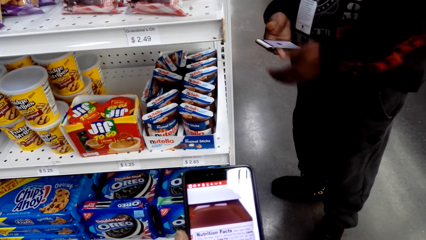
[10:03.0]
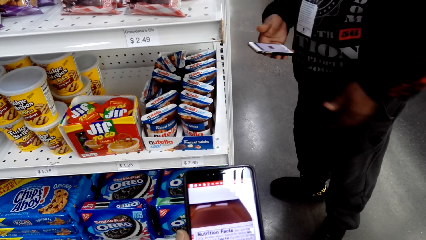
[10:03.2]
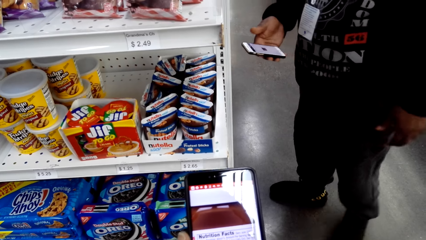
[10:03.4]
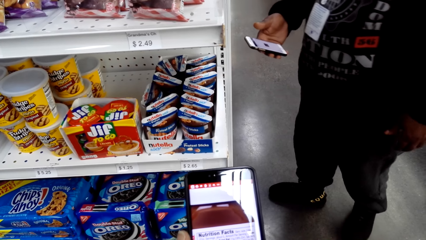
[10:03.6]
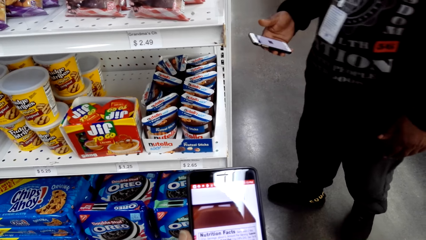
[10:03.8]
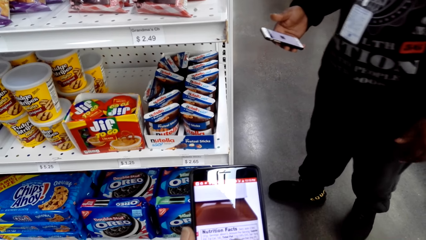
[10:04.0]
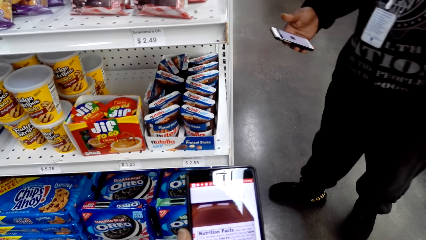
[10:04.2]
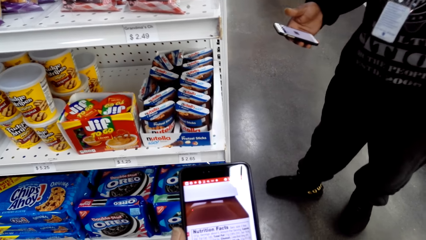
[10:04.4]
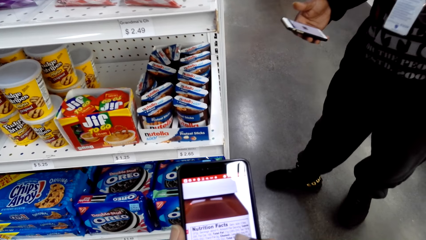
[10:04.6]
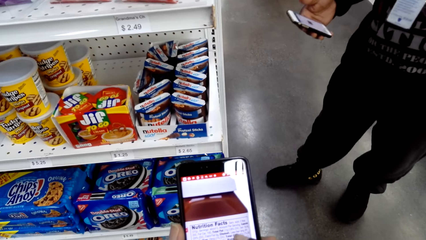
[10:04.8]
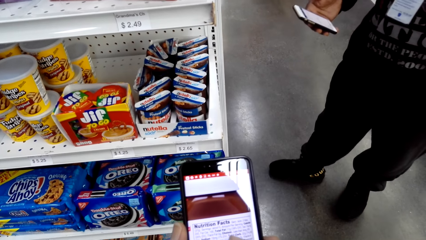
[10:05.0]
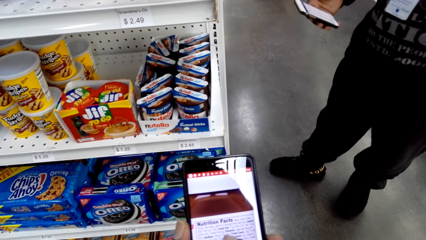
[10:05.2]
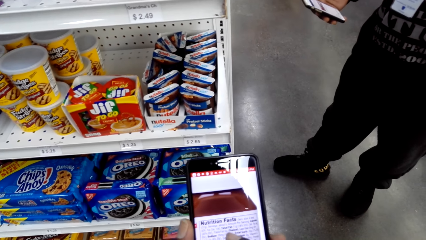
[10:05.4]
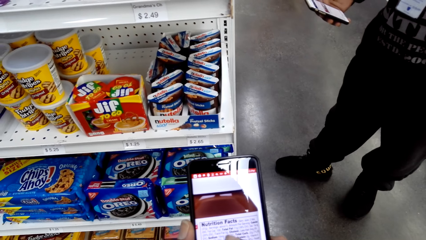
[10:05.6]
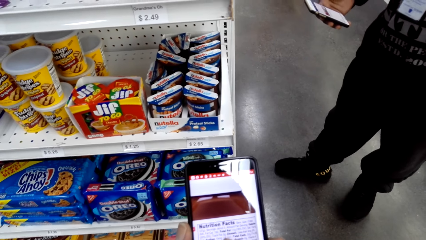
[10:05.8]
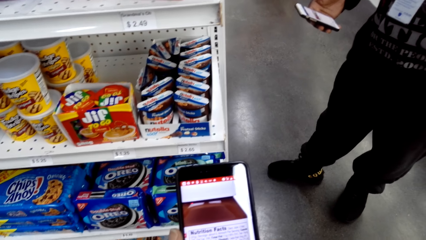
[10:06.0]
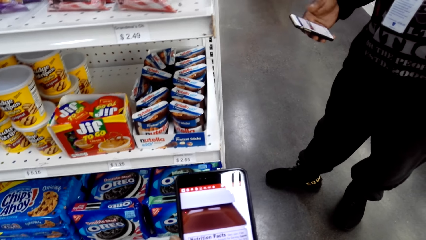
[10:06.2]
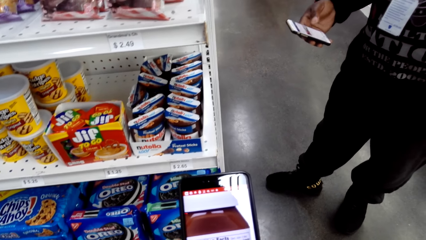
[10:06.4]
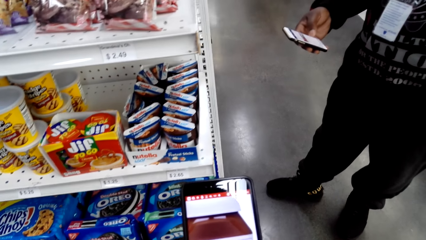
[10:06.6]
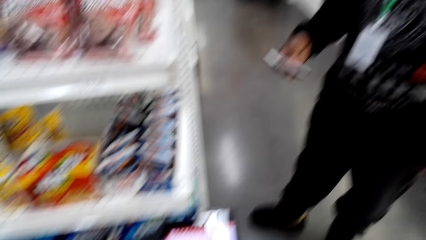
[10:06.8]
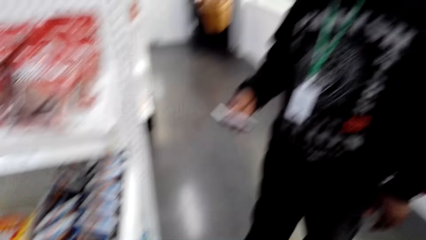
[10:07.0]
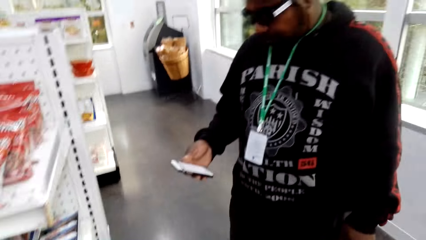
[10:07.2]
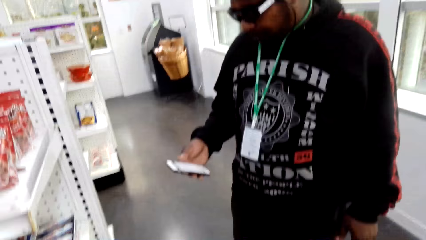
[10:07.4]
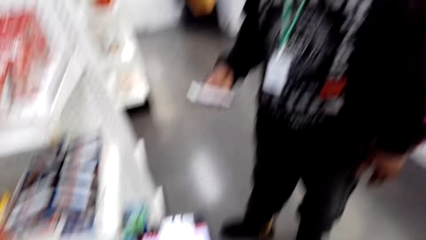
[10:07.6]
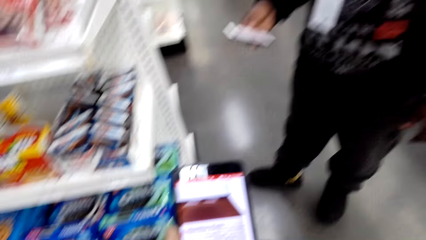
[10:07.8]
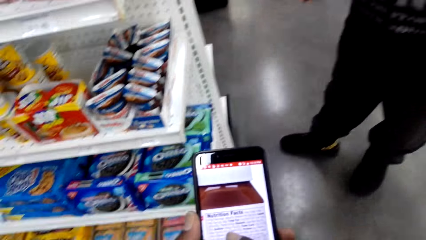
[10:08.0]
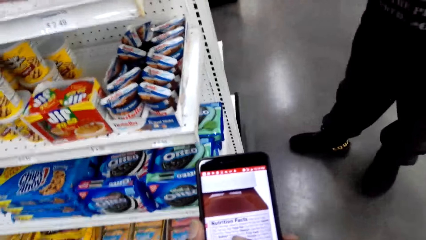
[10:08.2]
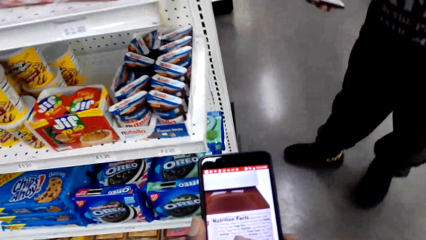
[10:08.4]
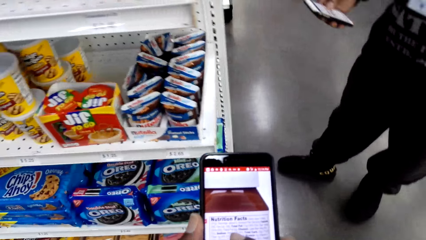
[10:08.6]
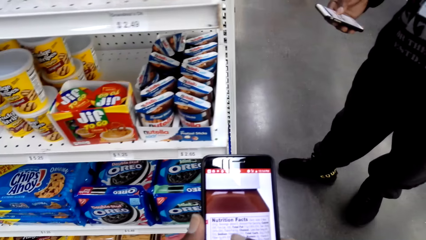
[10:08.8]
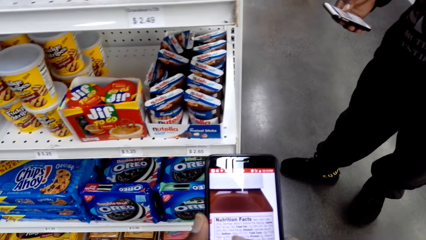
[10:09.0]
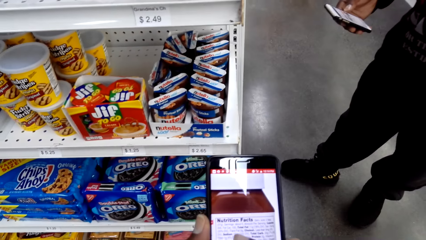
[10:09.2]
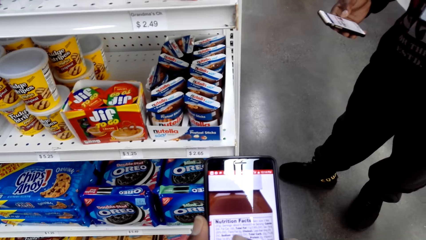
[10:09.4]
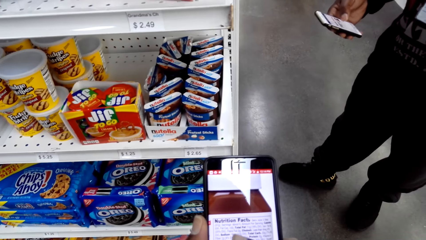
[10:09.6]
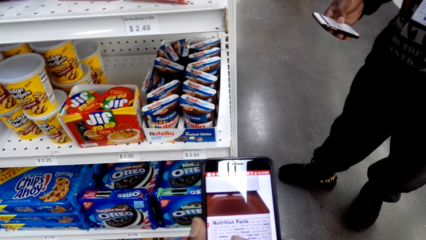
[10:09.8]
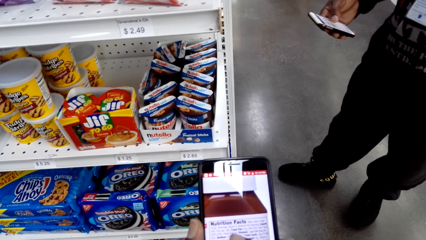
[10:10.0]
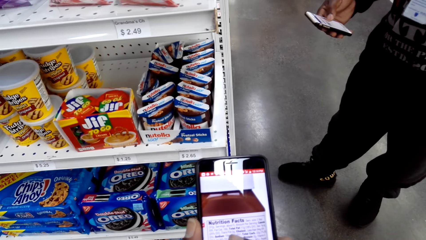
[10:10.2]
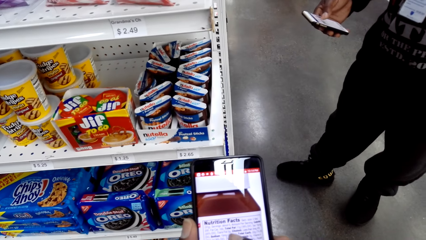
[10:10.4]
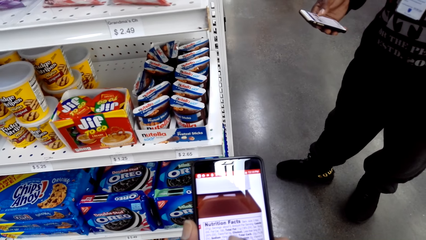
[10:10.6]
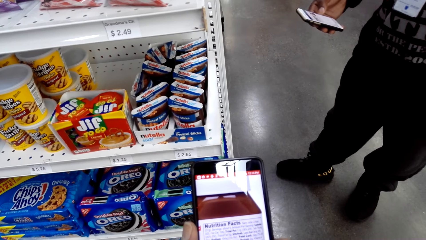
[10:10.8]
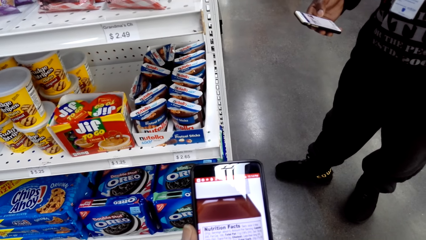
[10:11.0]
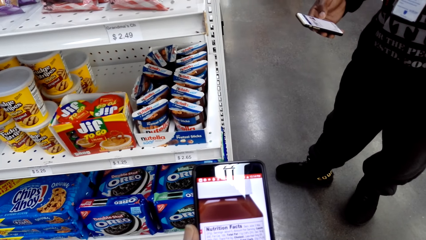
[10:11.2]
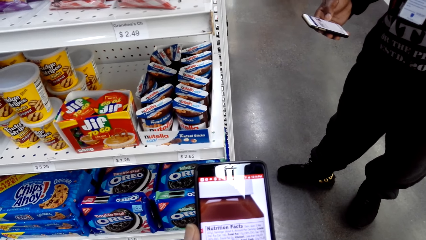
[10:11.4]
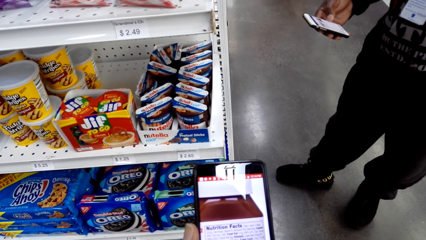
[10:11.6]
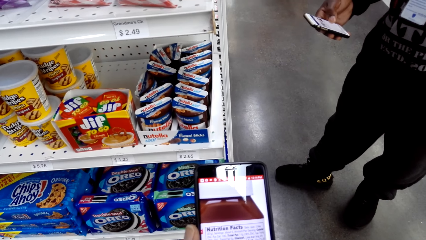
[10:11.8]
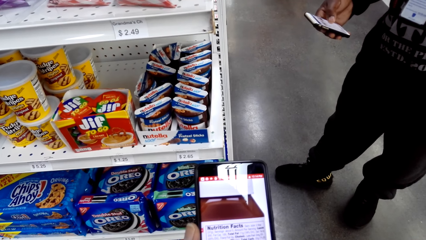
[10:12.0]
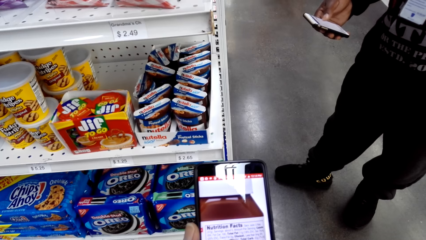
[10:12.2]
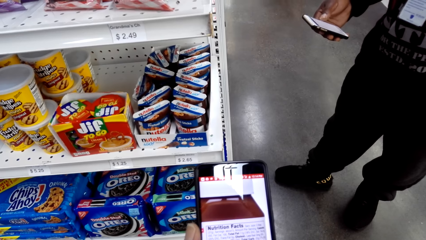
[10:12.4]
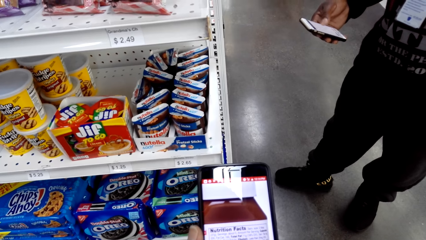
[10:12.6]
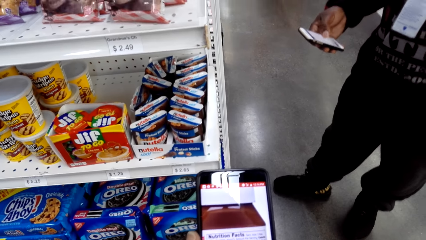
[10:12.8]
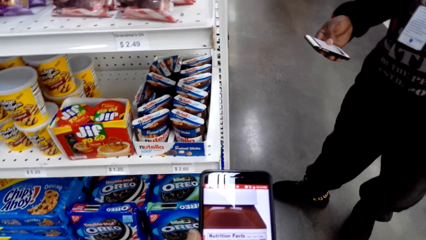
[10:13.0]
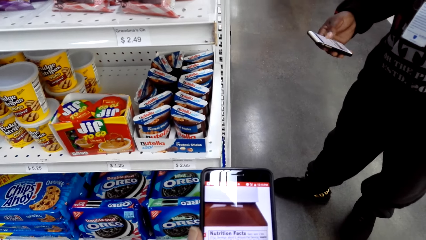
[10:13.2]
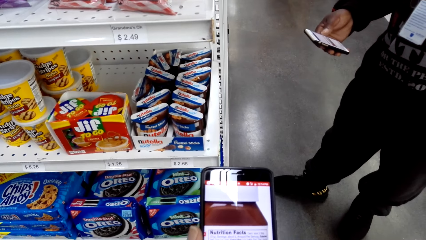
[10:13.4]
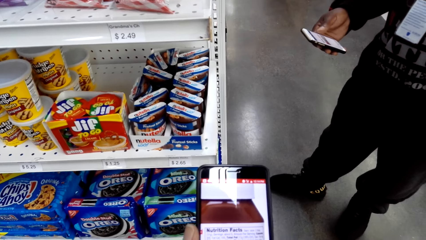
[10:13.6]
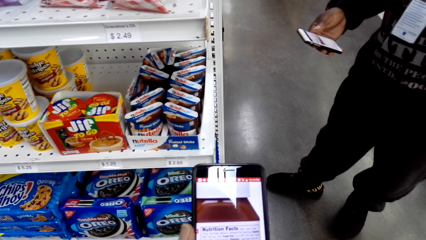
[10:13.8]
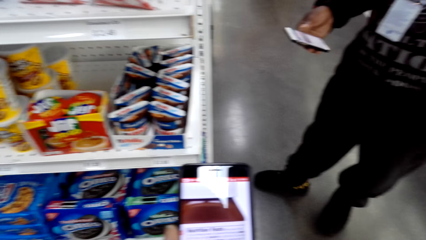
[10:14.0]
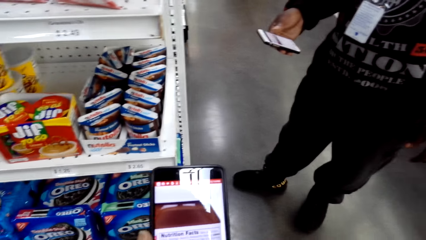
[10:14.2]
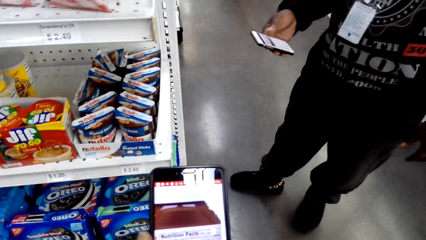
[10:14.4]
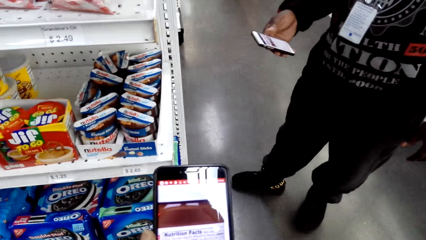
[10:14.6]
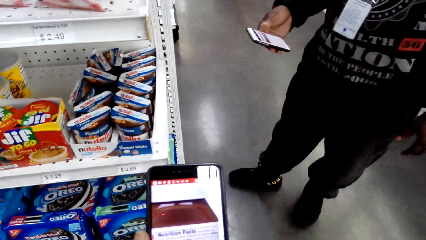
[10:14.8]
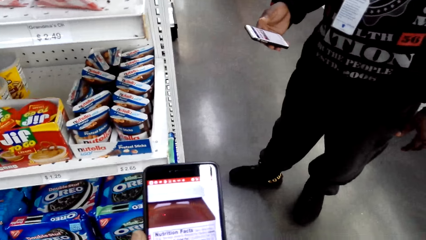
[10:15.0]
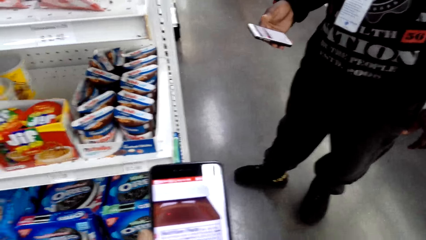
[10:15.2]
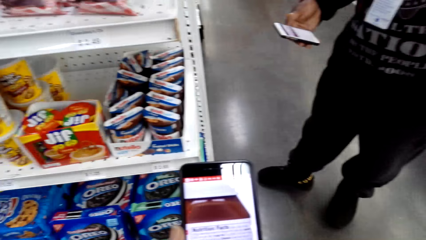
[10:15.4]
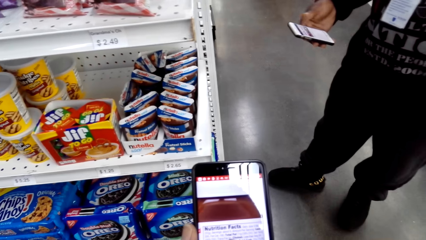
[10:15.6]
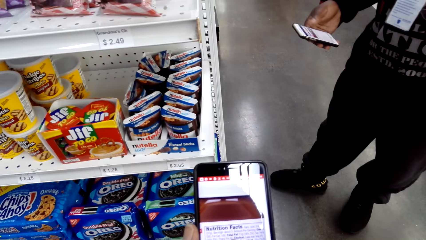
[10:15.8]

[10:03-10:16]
A person steps back in a supermarket and looks at his phone. The camera wearer talks. He looks at the person and looks at his phone. The person operates his phone.

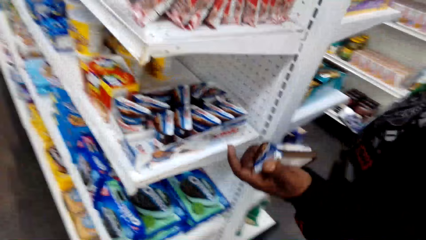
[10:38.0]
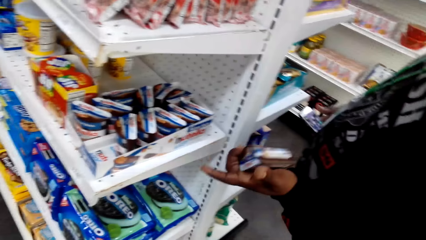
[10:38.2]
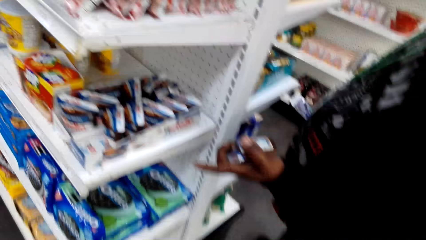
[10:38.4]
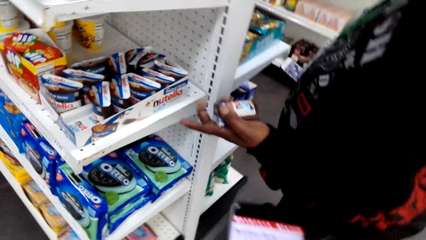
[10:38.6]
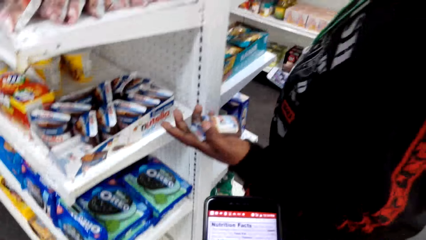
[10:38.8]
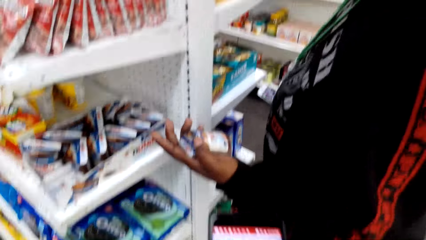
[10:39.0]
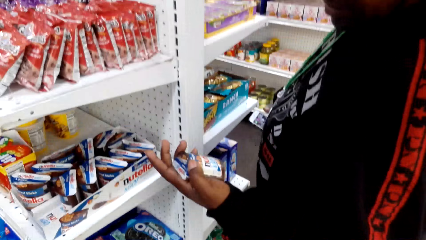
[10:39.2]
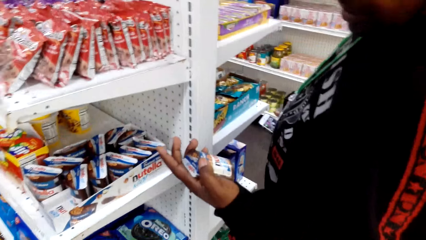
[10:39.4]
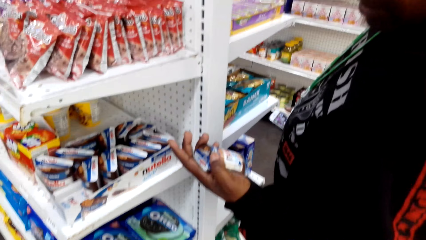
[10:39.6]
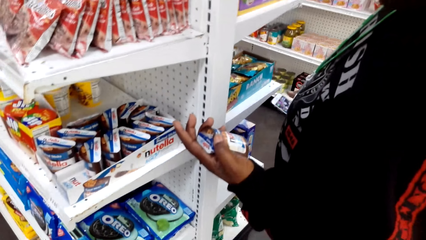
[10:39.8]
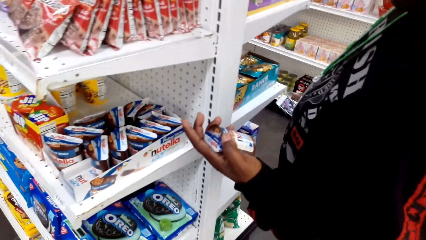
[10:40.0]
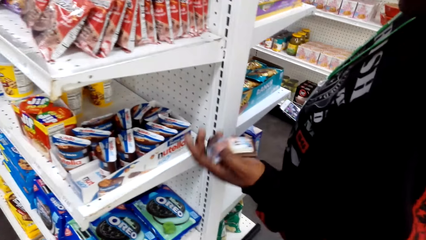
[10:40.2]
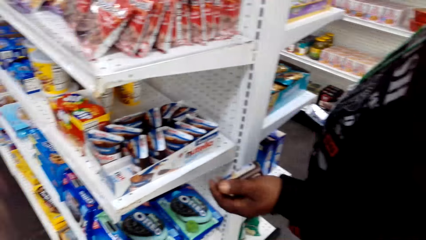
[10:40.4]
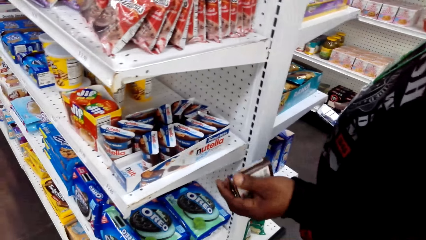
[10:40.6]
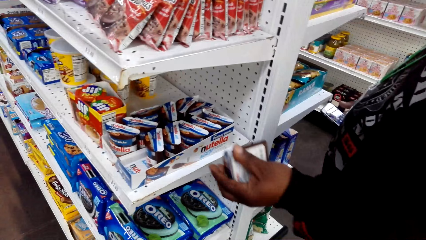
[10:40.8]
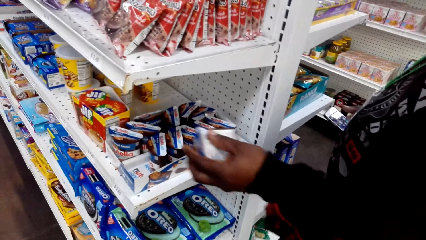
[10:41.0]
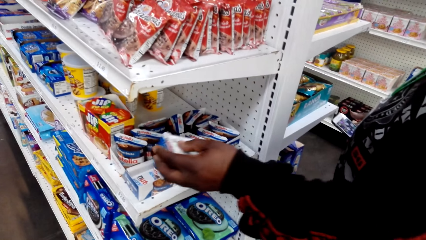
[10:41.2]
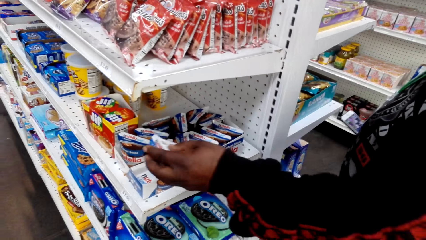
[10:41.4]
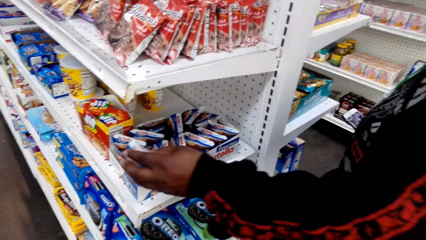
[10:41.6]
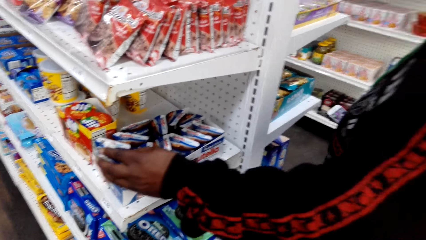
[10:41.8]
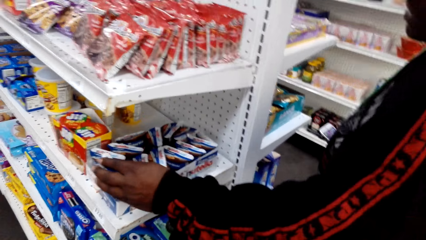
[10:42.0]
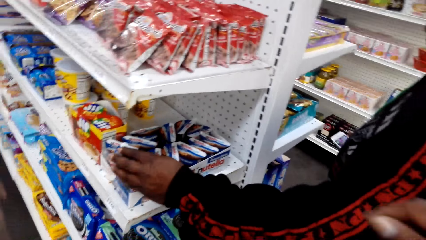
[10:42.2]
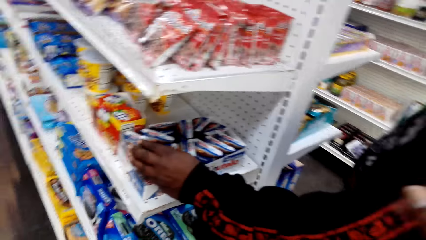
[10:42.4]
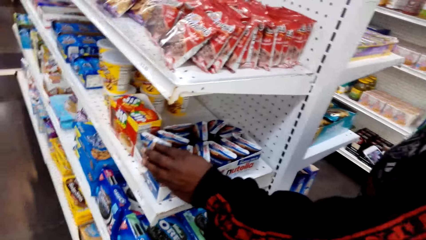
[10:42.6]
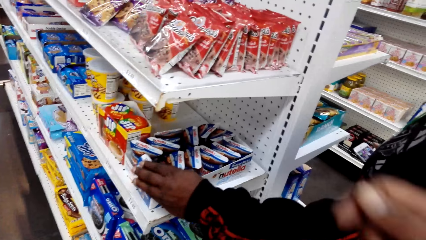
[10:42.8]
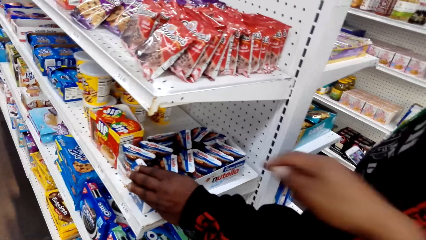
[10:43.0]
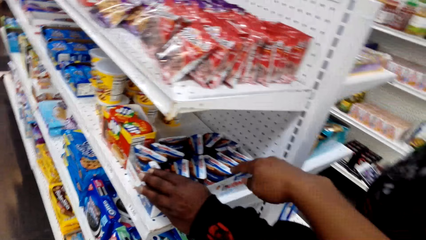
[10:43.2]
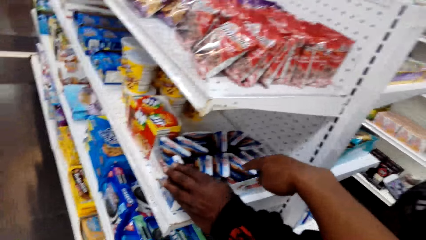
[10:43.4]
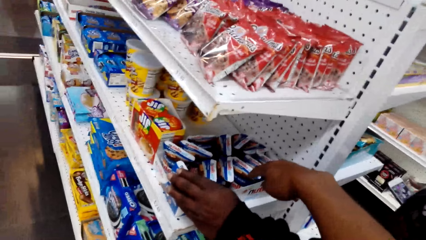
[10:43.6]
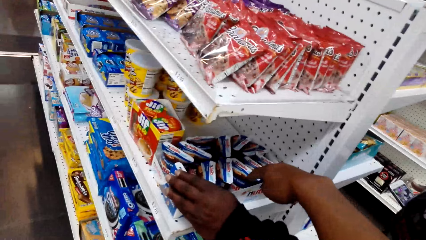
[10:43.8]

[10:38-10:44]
A person looks at merchandise in his hand. The camera wearer puts the packet of pretzel sticks in the carton. The person puts back the merchandise on a supermarket shelf. The camera wearer speaks with gestures.
